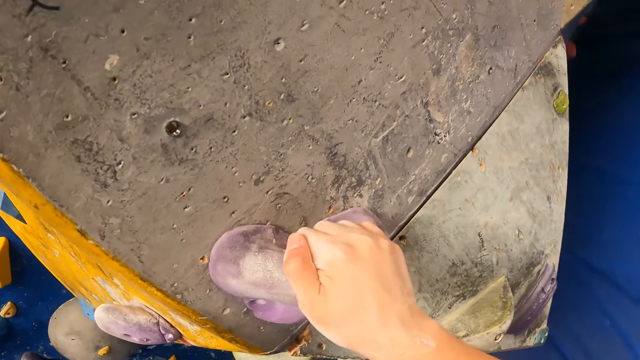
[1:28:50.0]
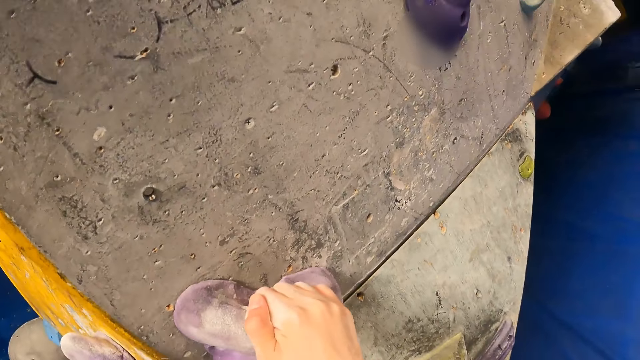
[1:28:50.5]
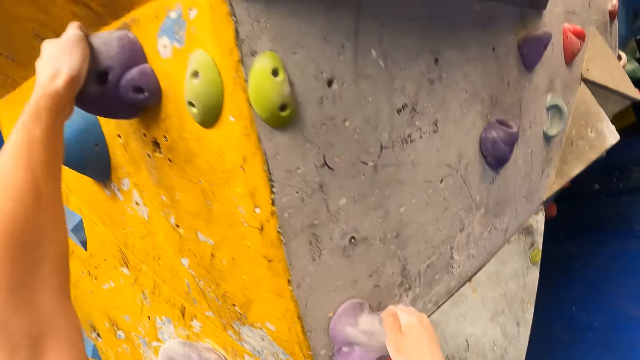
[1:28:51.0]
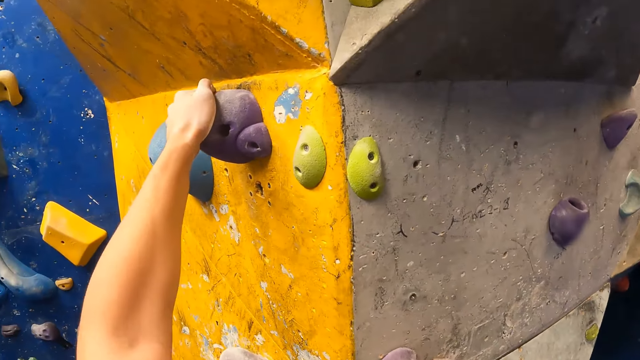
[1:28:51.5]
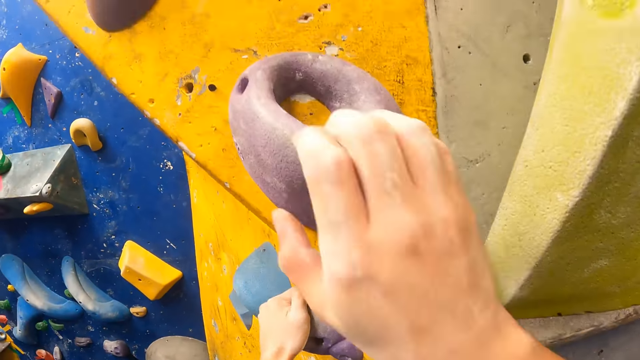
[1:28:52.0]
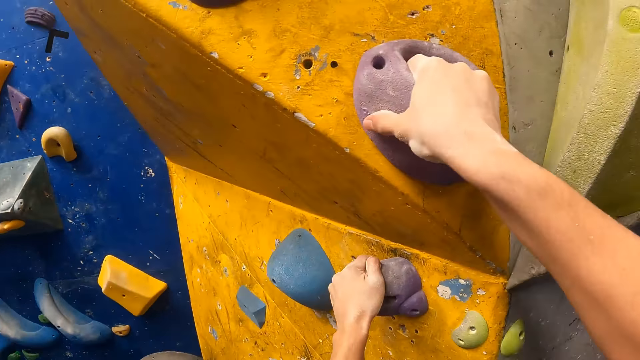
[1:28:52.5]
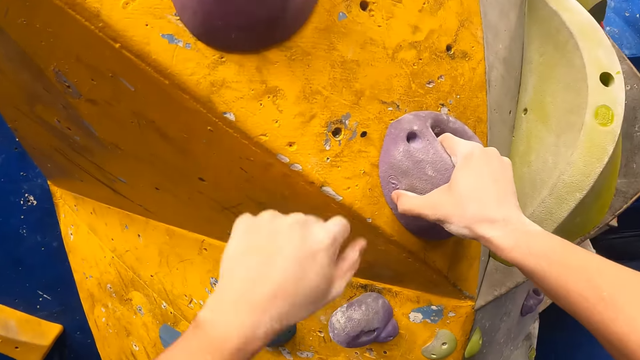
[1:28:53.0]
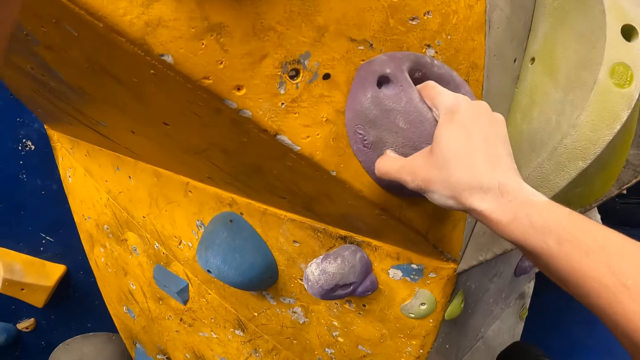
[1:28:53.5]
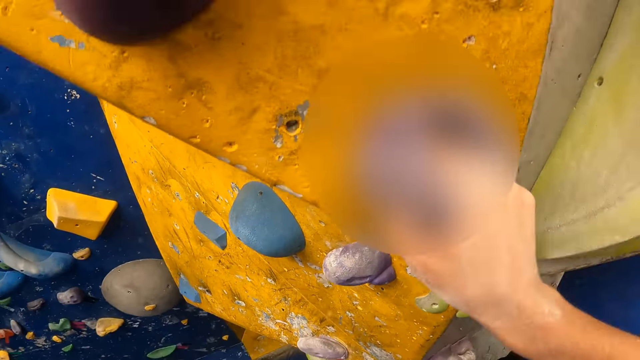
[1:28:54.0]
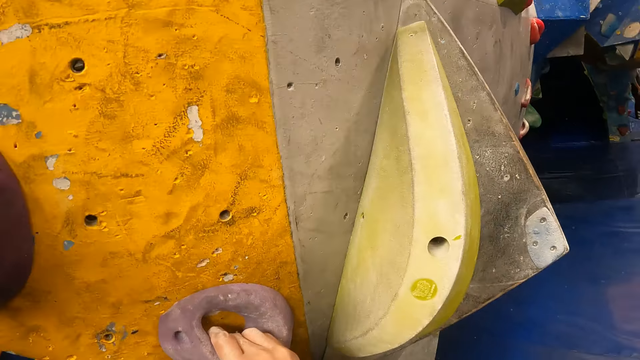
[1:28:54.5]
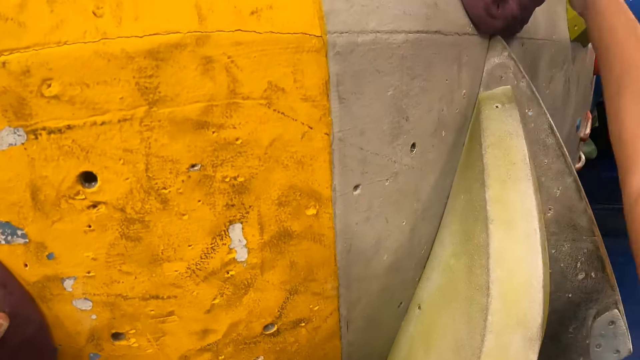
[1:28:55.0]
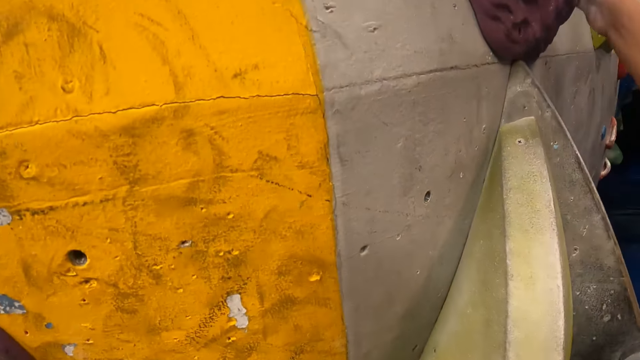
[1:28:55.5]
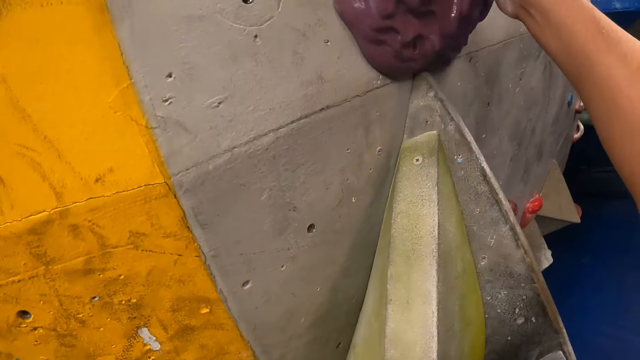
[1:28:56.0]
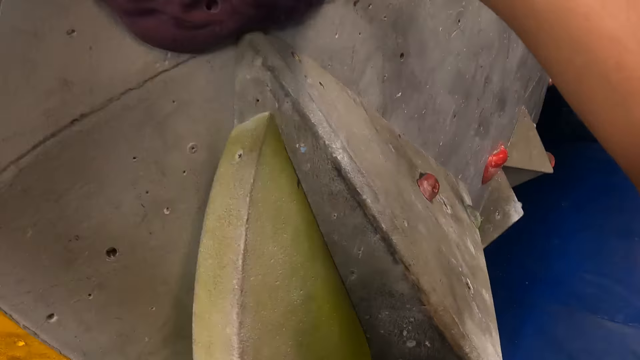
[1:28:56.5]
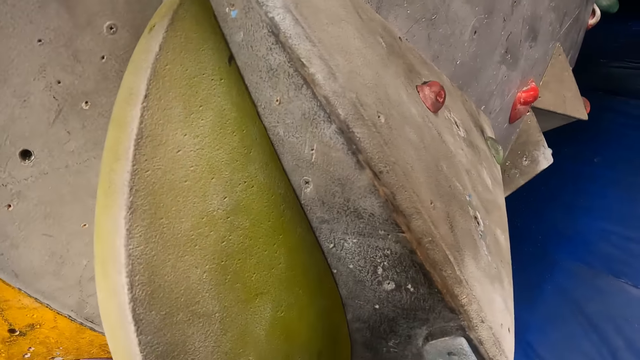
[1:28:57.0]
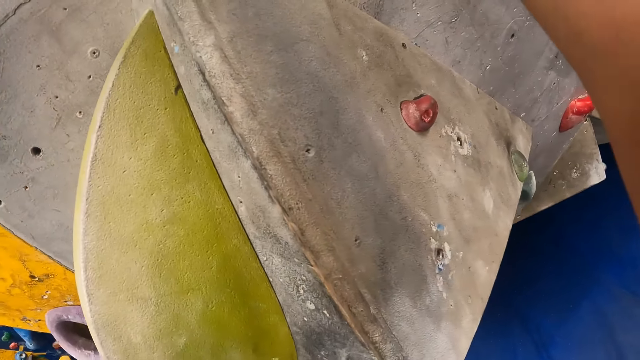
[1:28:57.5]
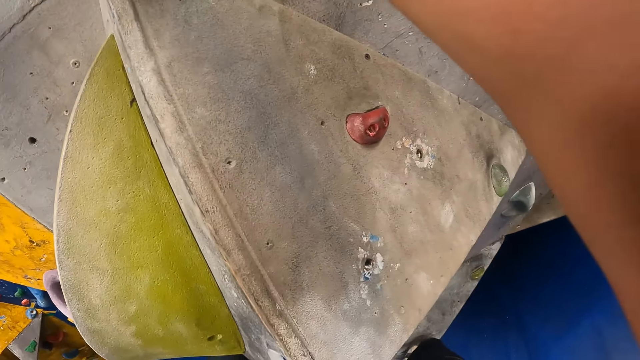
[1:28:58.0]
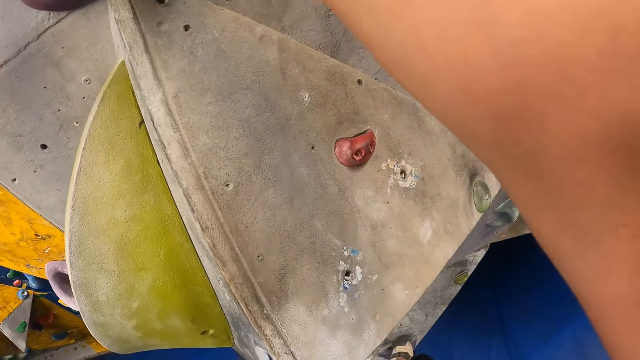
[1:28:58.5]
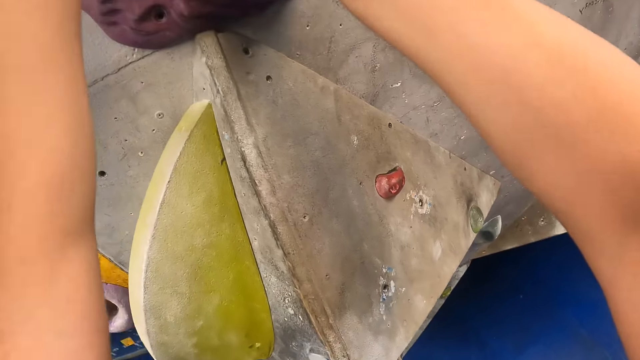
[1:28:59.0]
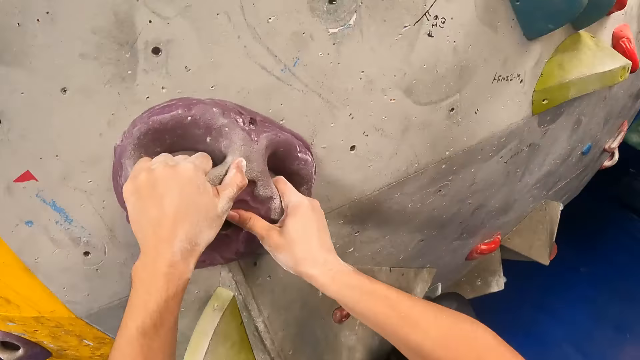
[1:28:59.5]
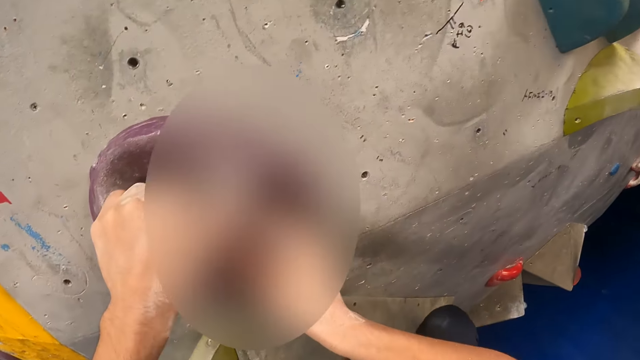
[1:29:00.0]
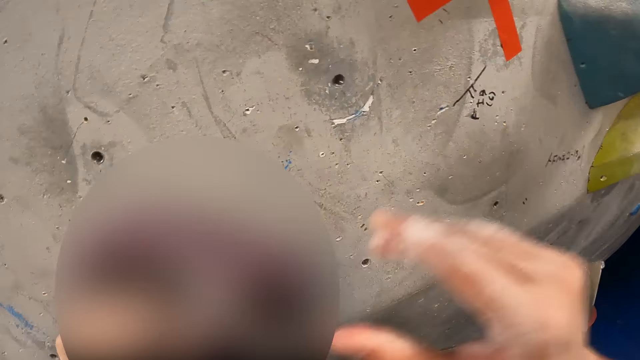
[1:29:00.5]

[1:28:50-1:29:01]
The camera wearer grabs a climbing hold. They grab a climbing hold repeatedly.

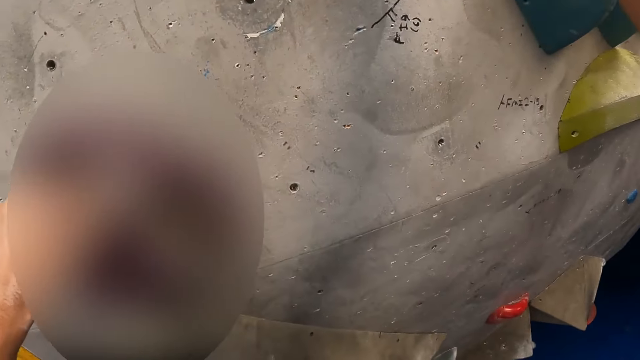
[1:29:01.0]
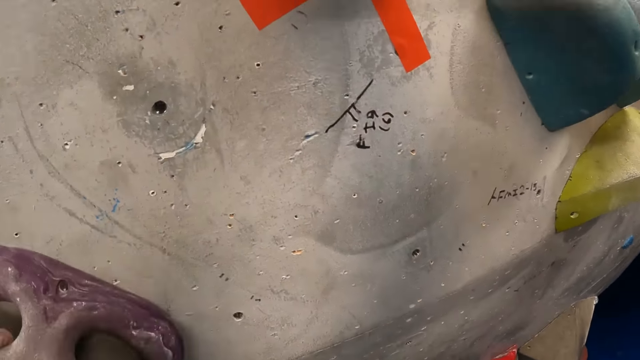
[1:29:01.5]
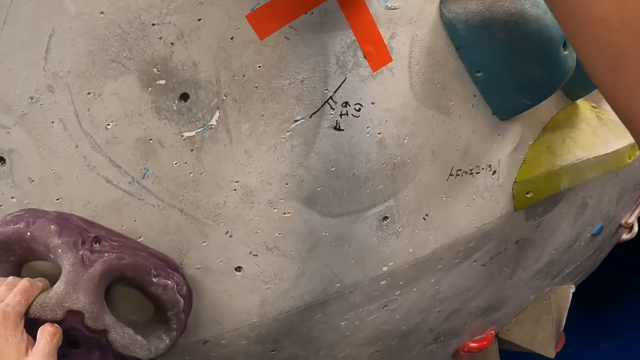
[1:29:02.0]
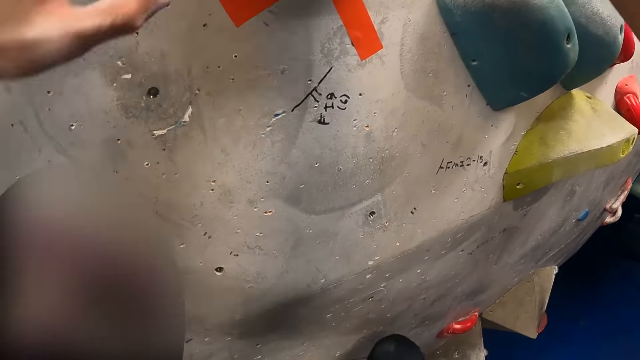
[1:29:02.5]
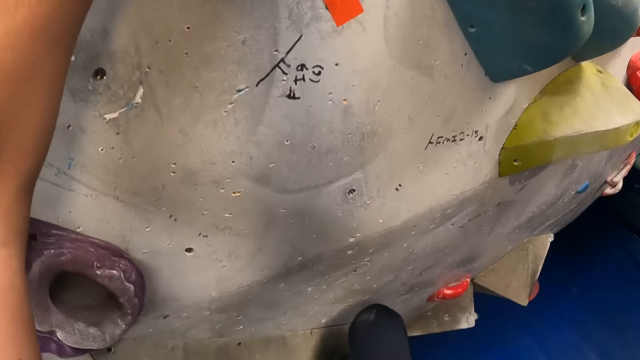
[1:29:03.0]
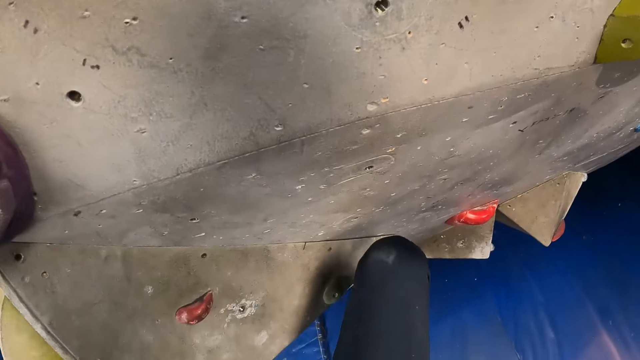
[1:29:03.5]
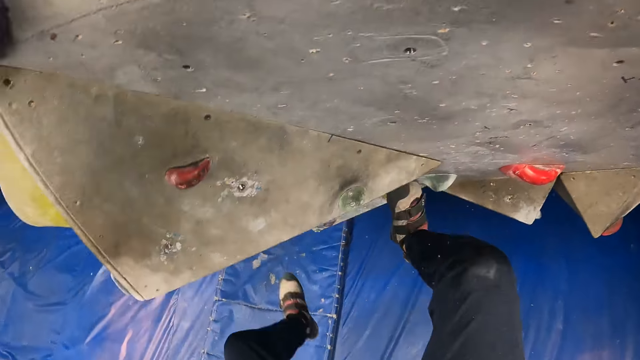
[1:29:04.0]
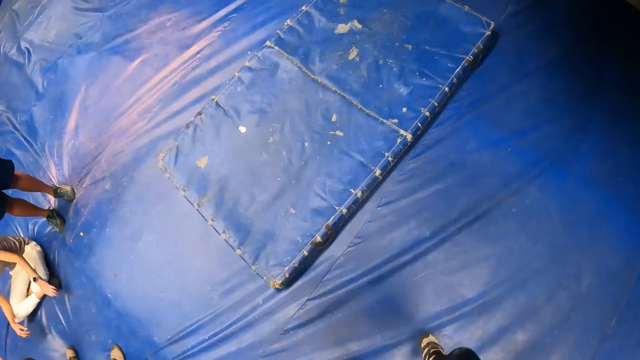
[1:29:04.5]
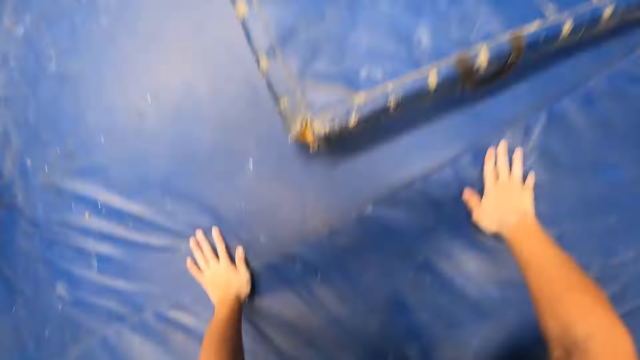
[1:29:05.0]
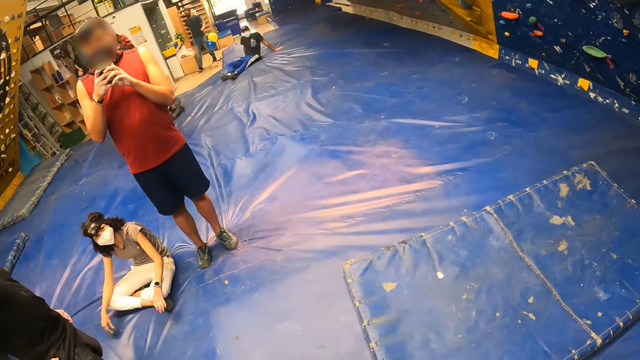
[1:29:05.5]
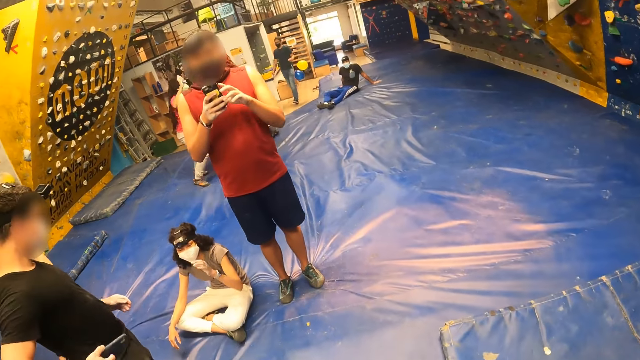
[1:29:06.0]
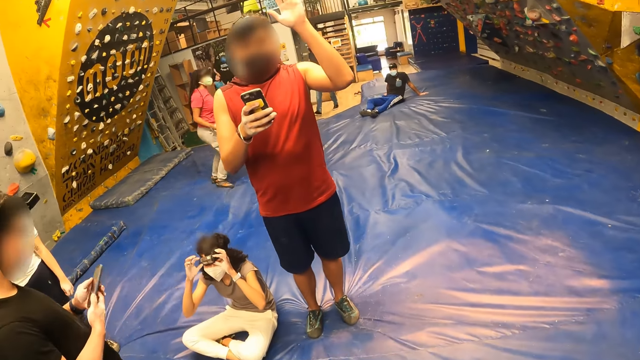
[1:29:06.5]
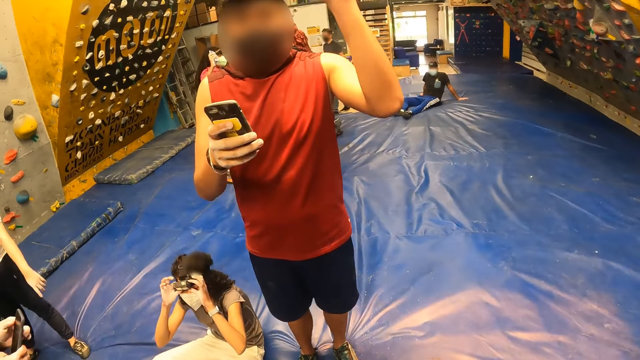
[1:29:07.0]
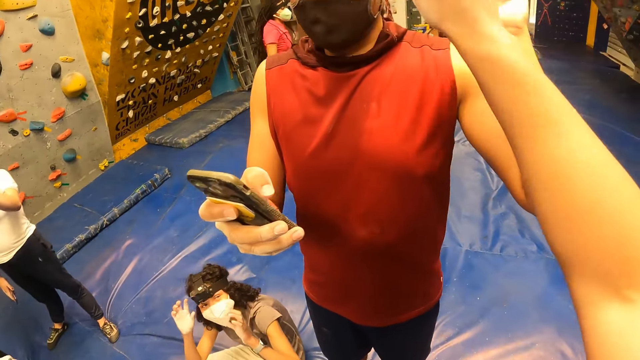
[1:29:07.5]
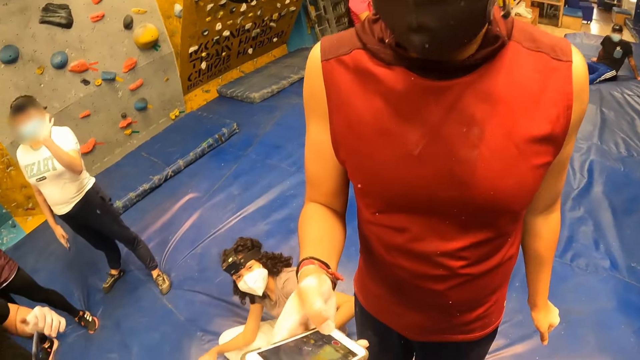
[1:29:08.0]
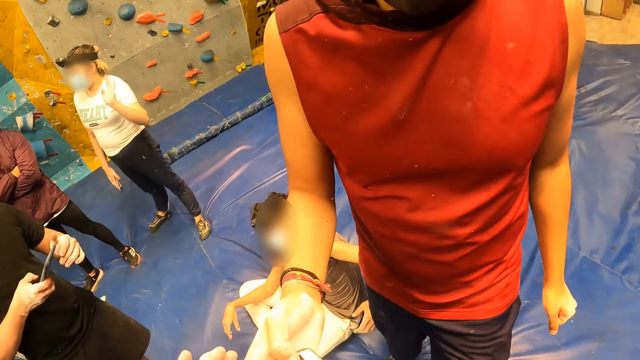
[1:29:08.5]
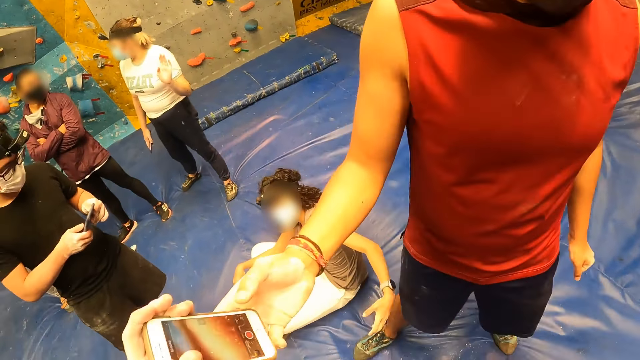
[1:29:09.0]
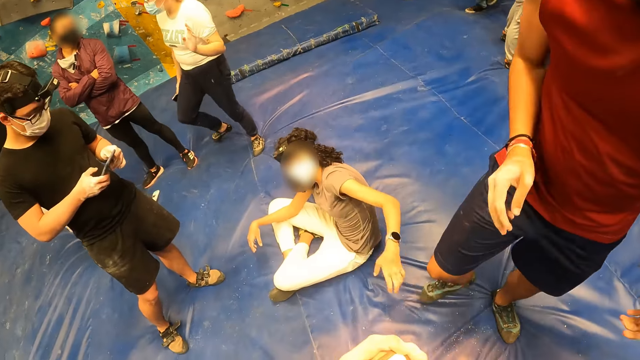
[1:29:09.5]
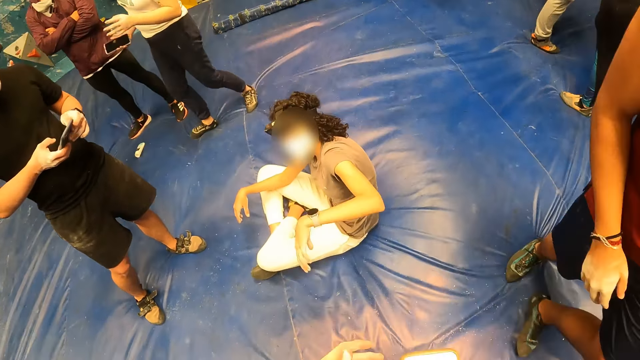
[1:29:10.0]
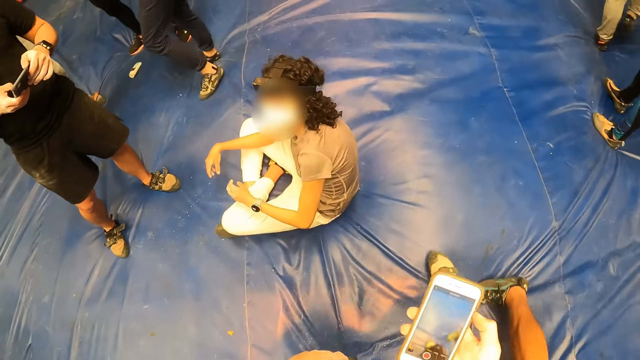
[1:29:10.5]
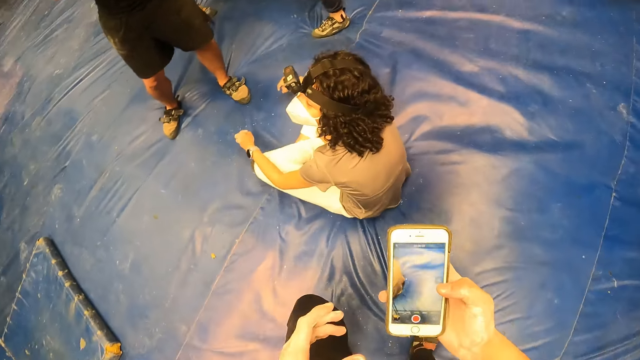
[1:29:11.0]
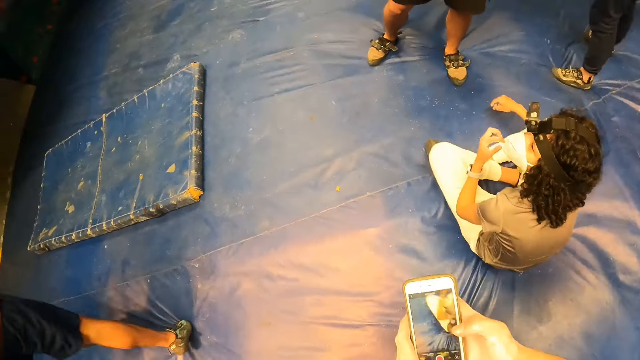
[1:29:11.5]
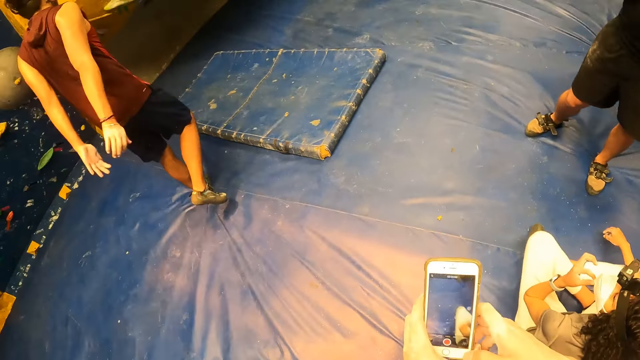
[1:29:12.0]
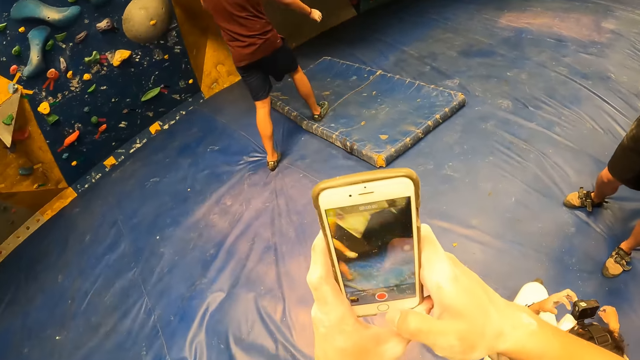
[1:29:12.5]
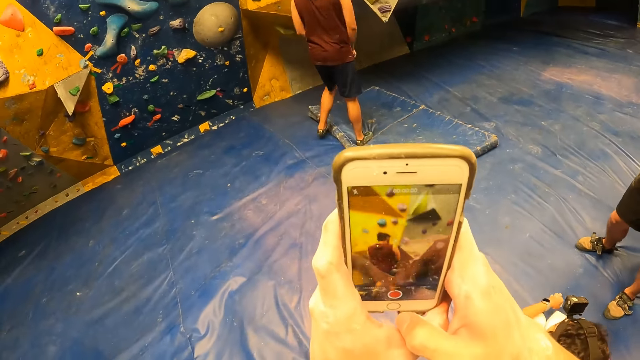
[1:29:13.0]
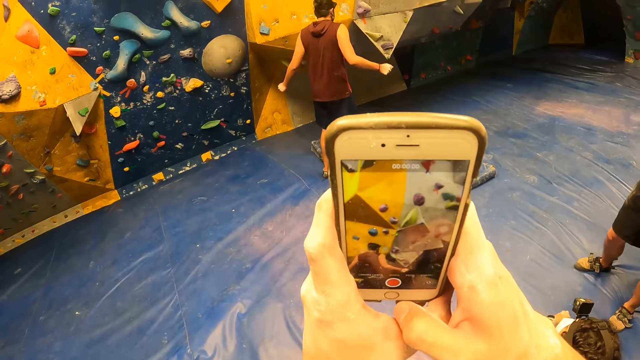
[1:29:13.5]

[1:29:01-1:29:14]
The camera wearer jumps down from the bouldering wall to the mat foam. He touches the mat foam on the floor with his two hands. He converses with a person and shakes the person's left hand with his right hand. The person gives the camera wearer the phone. The camera wearer collects the phone from the person's hand with his left hand. He turns back and operates the phone with his hands.
